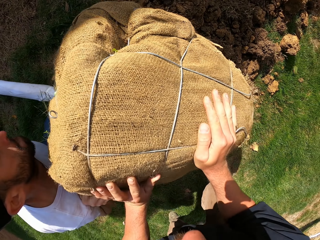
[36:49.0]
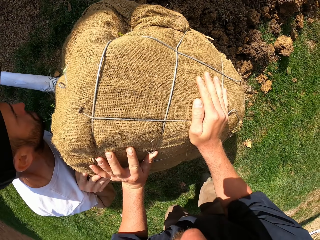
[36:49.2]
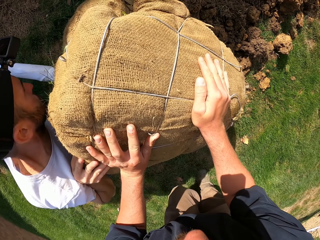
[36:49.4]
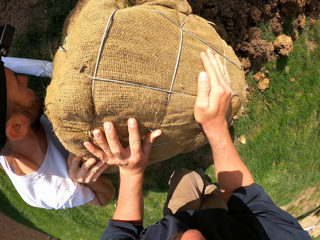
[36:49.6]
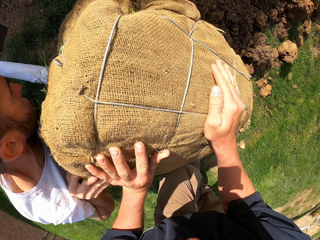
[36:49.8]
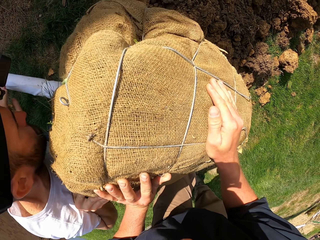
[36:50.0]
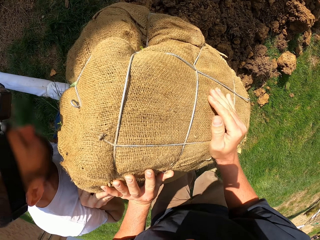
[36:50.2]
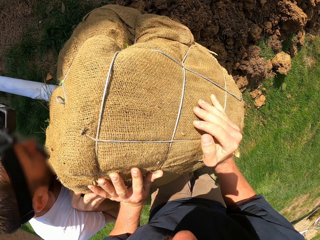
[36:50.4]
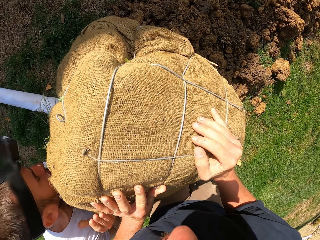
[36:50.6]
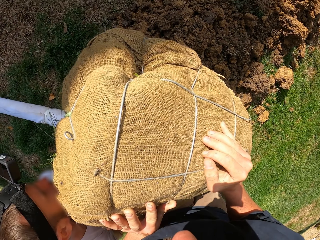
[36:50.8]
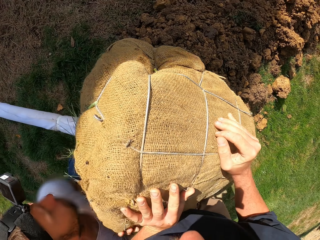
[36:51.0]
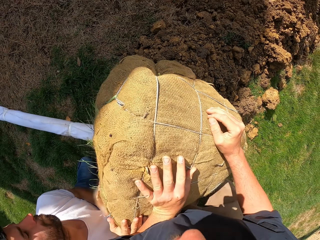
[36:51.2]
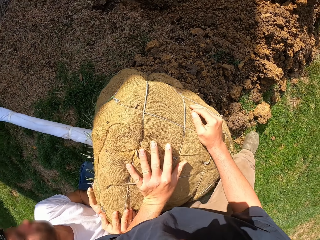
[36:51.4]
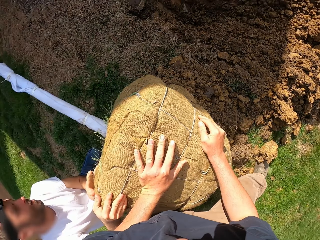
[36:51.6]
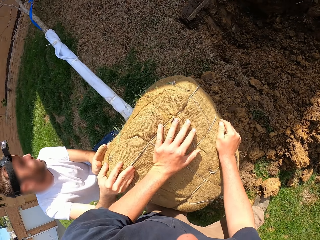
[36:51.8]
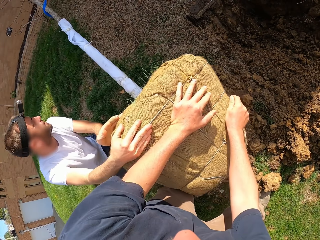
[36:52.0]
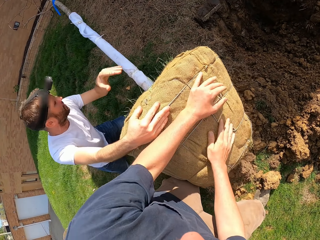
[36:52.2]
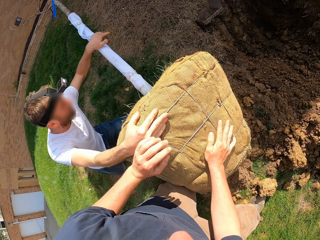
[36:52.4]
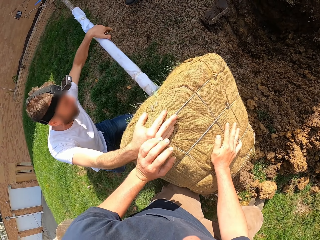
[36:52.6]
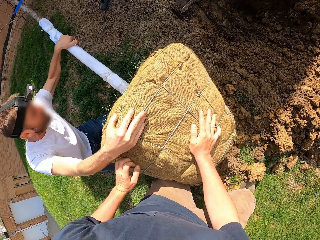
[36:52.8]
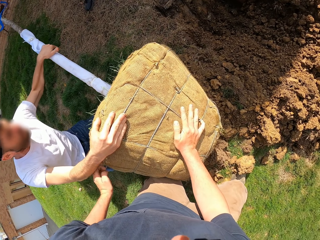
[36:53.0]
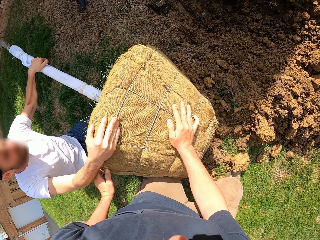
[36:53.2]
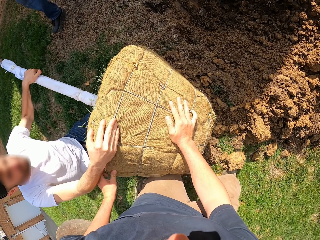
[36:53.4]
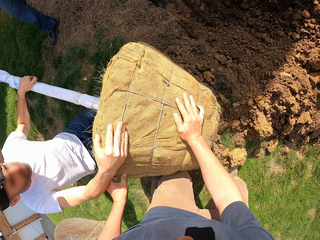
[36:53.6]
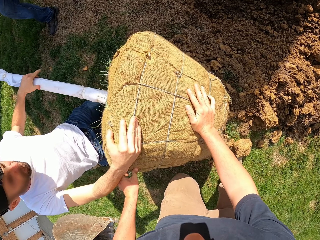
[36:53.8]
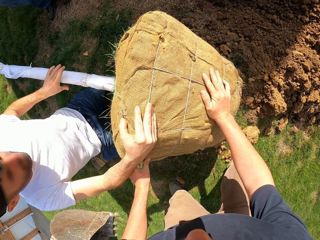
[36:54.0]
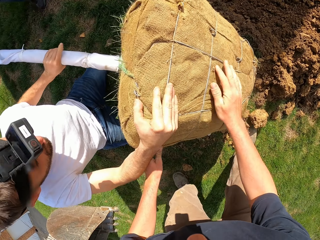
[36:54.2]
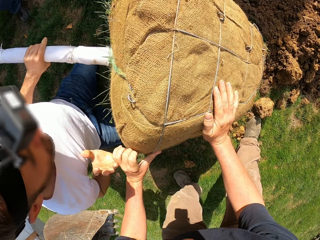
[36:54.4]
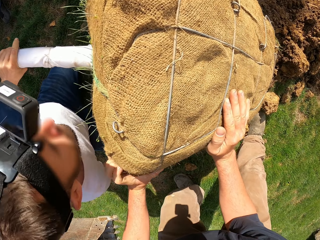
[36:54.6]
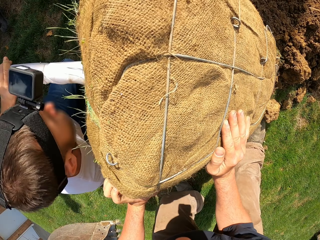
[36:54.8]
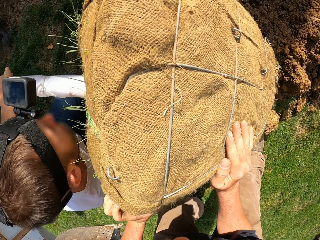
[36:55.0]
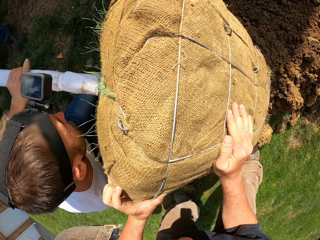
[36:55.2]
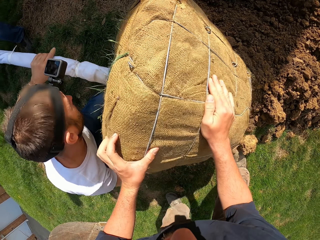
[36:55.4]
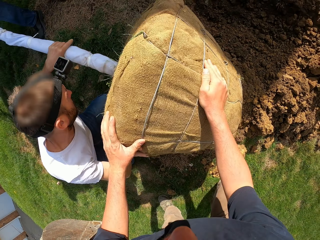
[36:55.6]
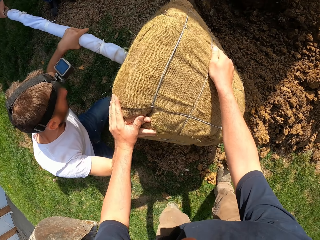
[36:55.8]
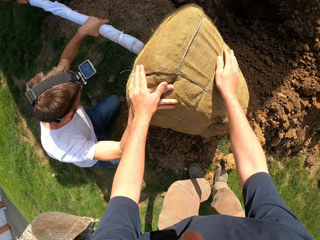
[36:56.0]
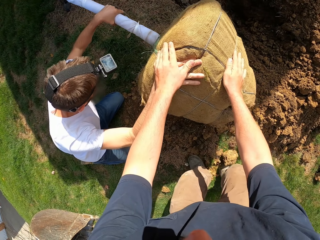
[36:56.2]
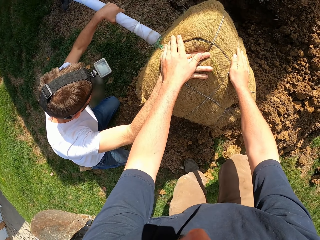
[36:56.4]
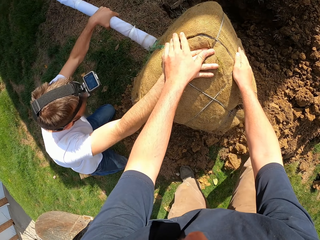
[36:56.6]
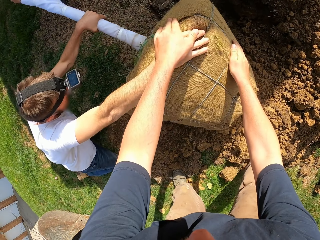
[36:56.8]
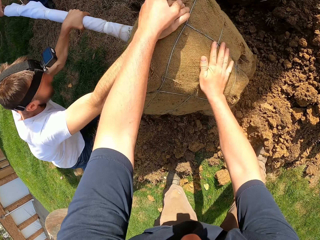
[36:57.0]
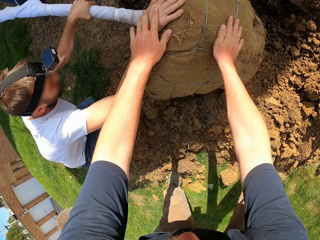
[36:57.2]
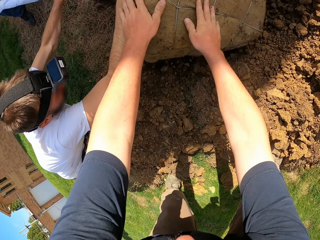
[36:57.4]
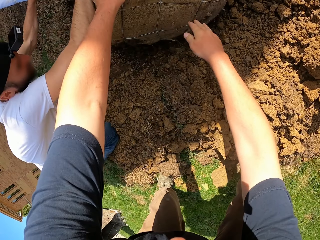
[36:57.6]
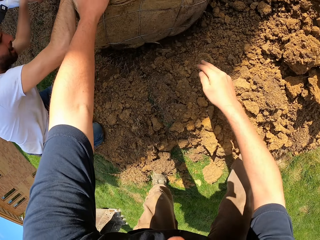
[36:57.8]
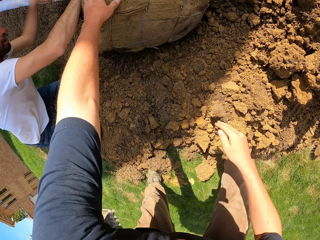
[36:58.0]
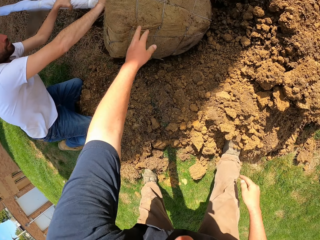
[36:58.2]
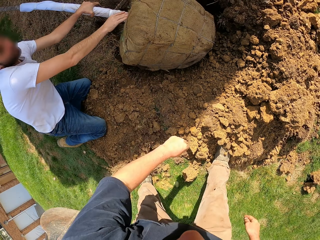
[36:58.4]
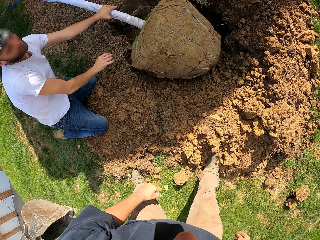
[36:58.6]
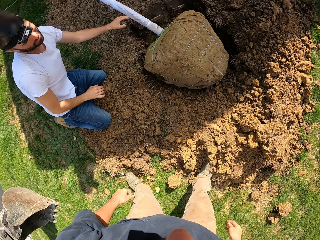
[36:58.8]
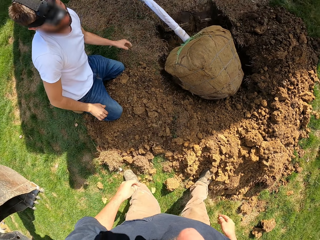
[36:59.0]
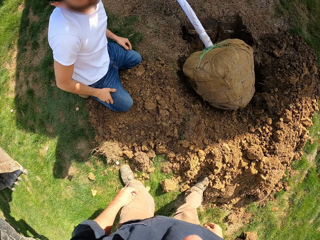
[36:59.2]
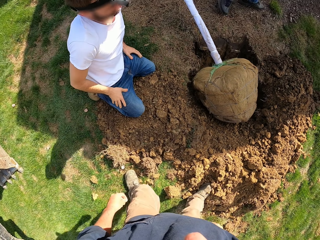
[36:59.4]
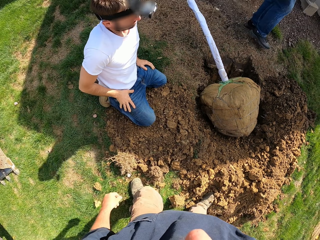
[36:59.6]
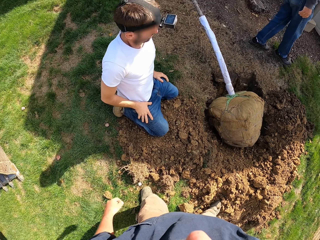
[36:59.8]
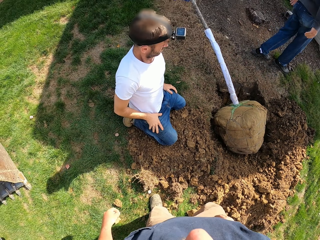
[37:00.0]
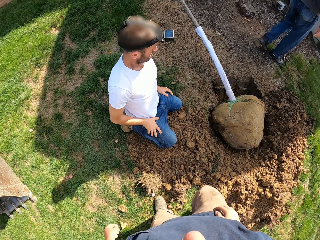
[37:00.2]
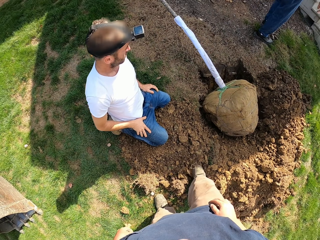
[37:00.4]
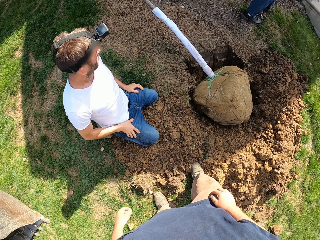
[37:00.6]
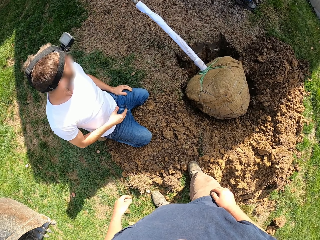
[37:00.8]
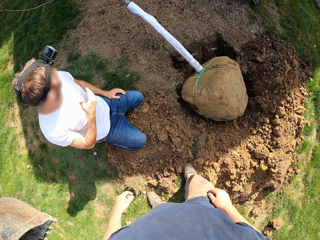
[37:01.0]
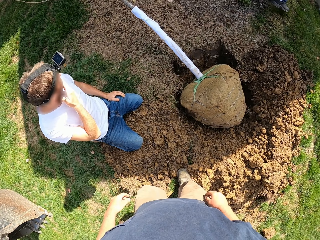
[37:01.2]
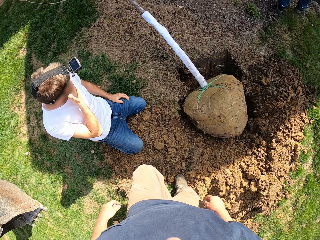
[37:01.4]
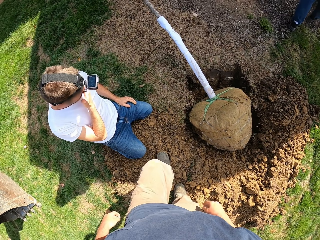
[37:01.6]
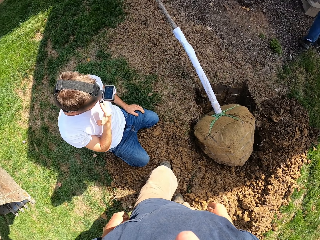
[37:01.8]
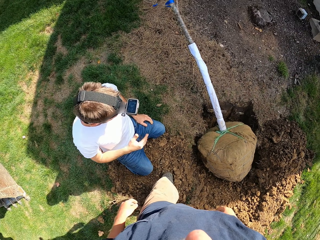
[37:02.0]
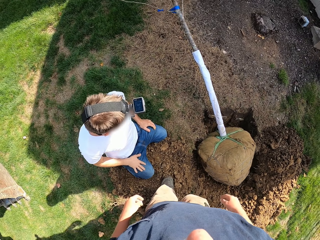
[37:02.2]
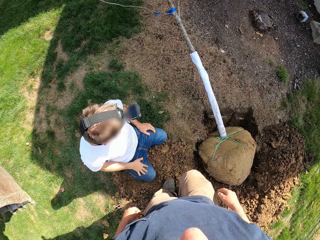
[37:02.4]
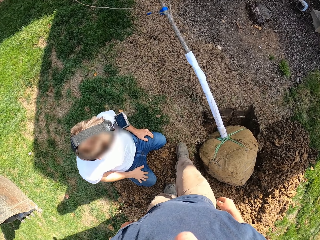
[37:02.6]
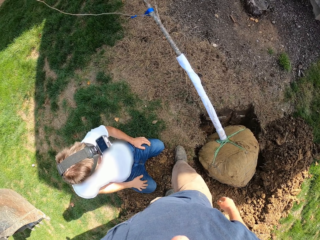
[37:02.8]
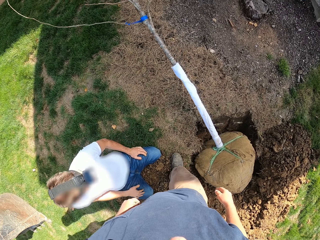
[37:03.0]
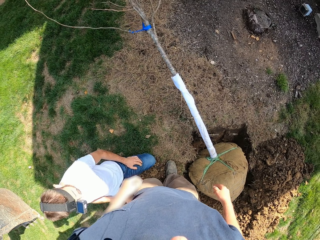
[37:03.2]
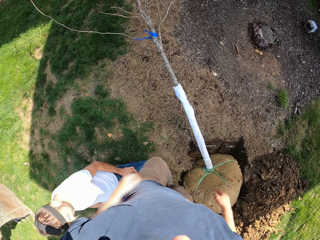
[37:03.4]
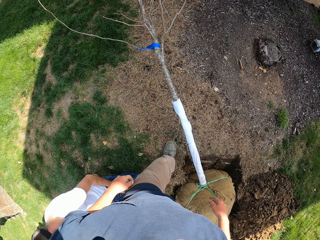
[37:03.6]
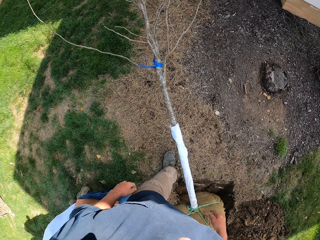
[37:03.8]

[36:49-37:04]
The camera wearer pushes a tree plant towards the hole. They stand at the garden. They walk around the garden.

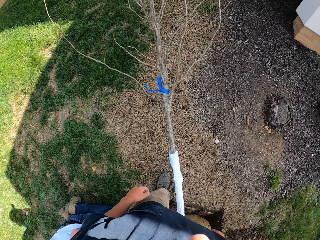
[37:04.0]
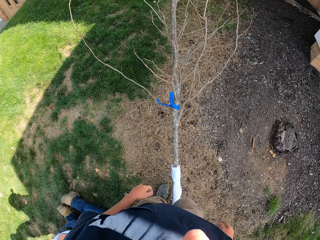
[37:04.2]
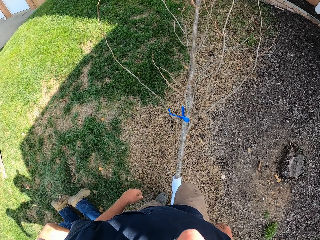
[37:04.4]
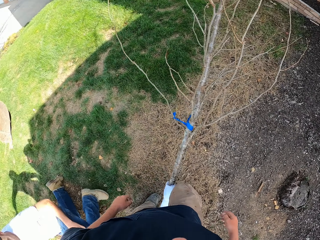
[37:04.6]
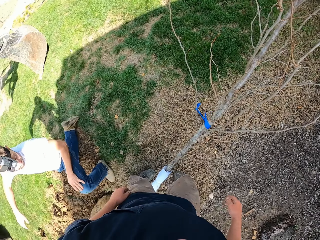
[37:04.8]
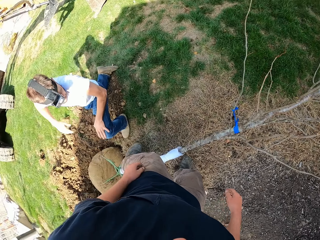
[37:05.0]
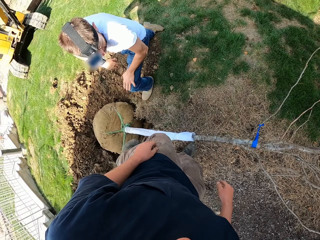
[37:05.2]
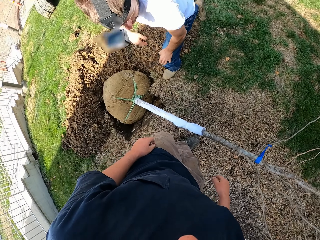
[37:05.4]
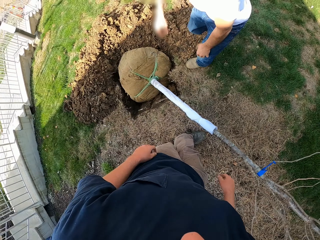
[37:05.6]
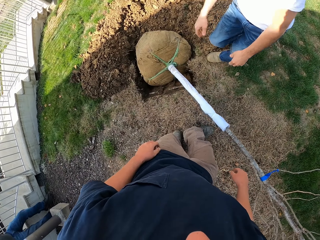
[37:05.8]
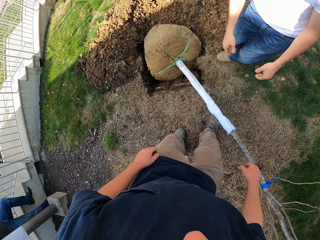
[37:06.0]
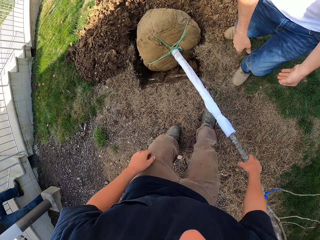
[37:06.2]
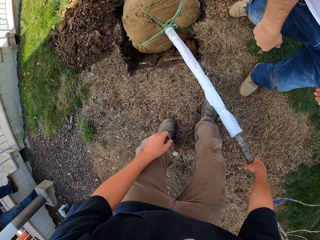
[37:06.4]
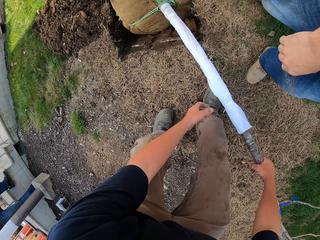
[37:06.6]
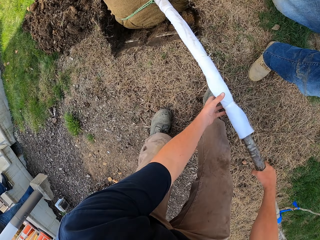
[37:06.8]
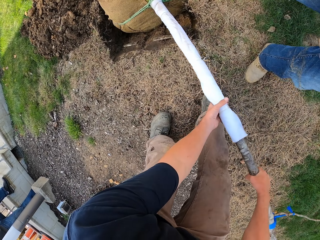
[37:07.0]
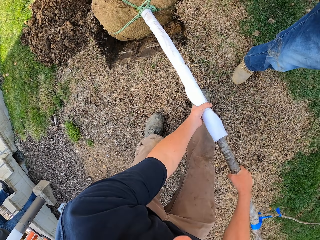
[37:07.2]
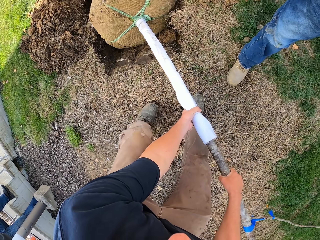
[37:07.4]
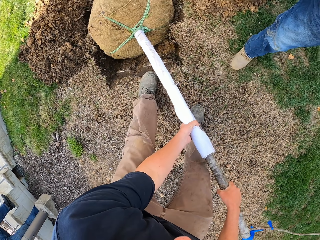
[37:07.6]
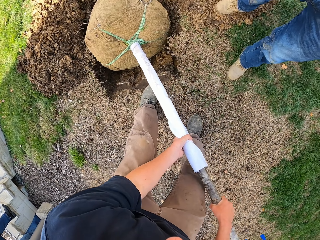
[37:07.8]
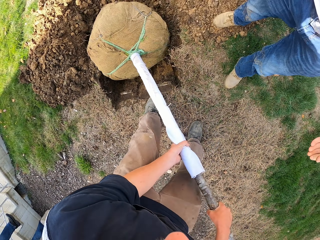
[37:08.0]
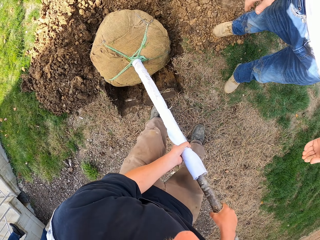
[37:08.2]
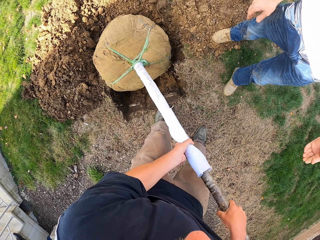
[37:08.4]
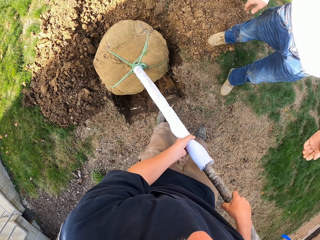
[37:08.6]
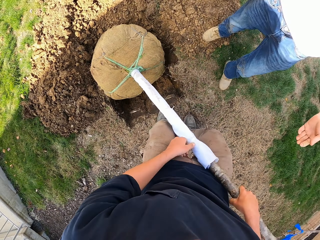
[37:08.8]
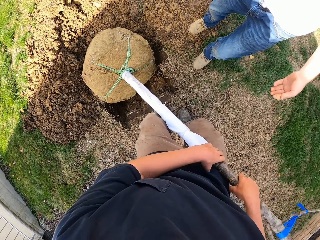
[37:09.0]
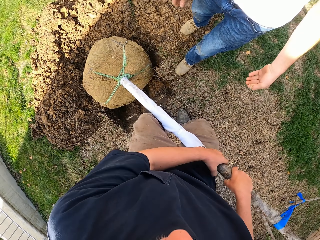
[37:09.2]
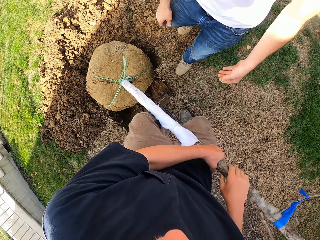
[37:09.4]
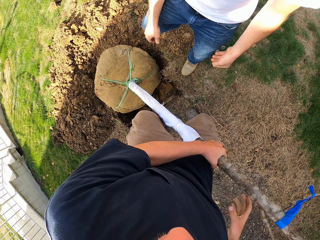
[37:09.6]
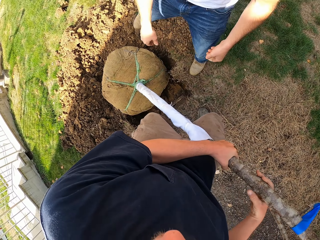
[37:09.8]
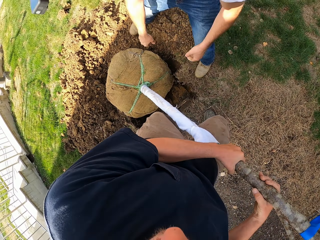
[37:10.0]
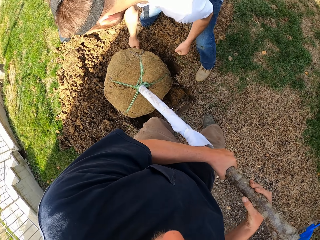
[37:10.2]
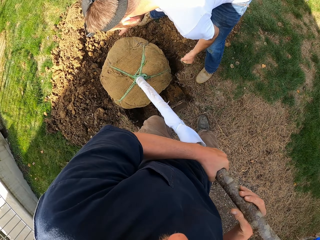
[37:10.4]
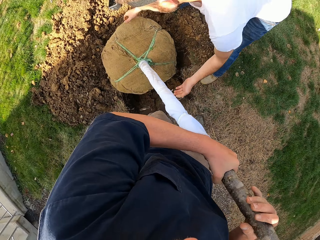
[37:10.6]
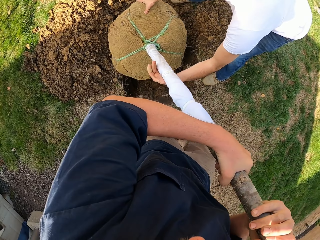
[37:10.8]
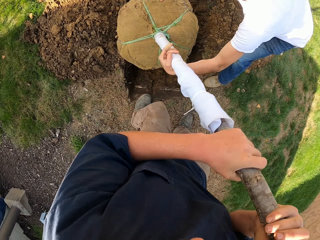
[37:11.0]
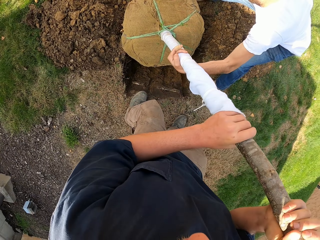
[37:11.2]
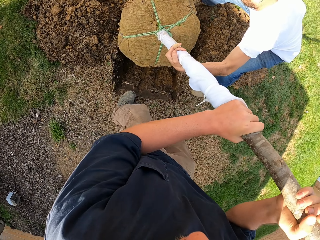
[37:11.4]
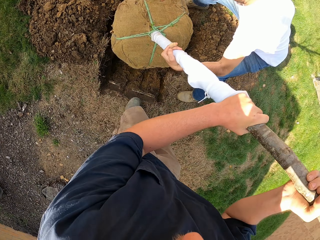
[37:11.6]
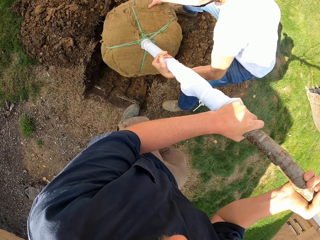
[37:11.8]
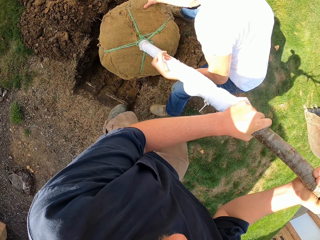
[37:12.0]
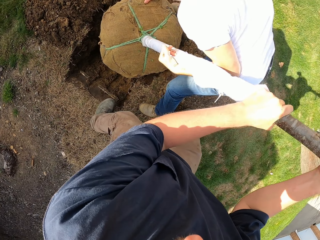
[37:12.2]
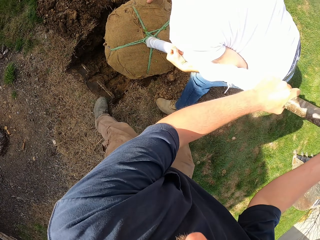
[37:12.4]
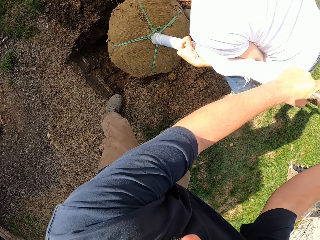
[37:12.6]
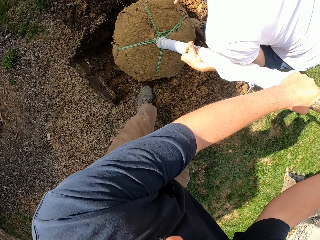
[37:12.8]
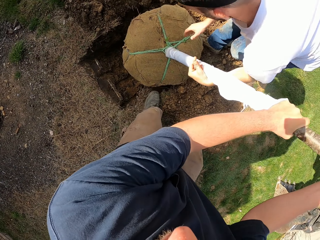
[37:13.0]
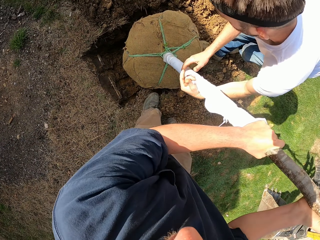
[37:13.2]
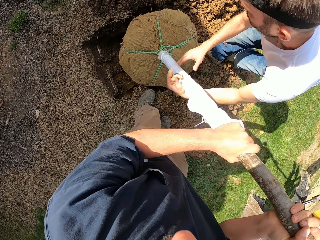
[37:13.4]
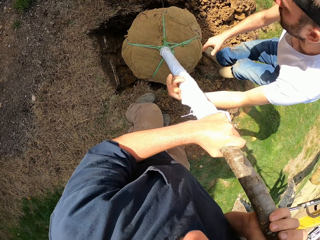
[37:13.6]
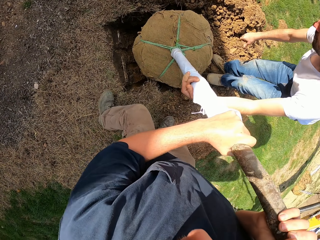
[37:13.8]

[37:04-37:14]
The camera wearer carries a tree plant. They plant the tree. A man carries a tree plant.
